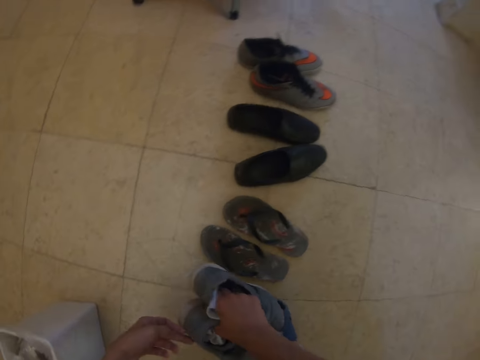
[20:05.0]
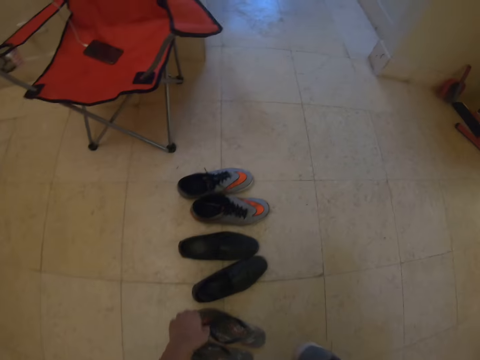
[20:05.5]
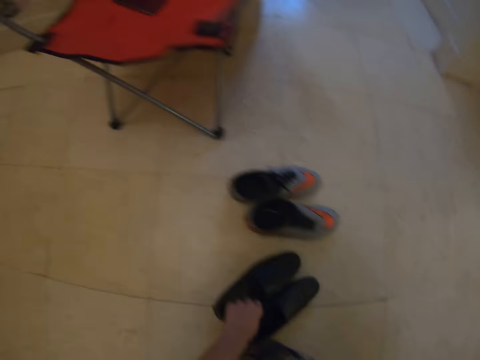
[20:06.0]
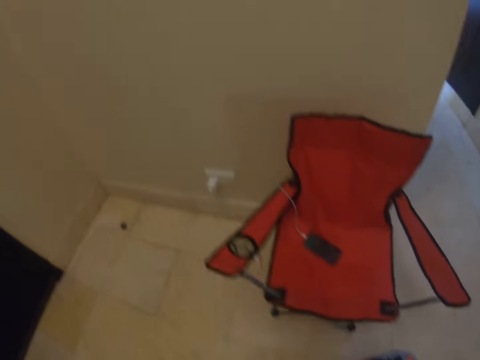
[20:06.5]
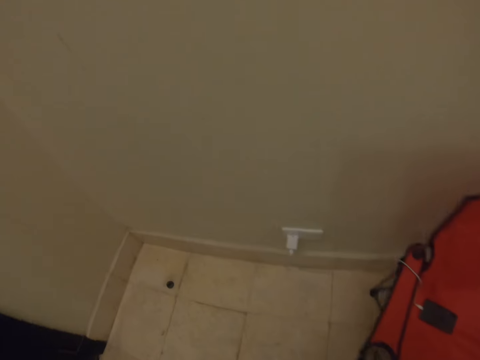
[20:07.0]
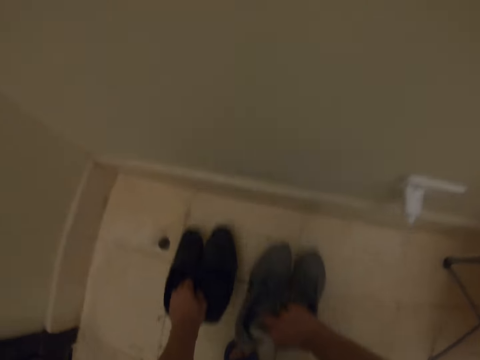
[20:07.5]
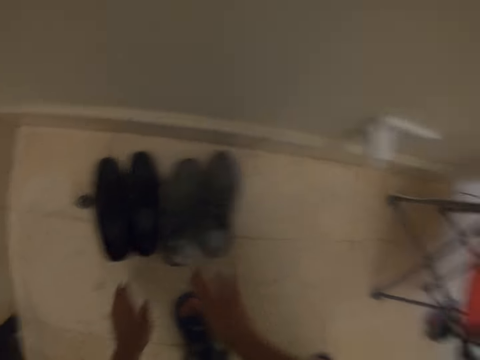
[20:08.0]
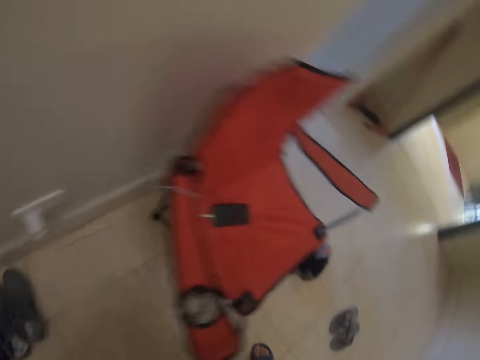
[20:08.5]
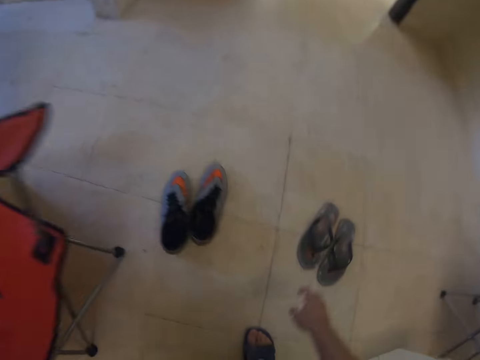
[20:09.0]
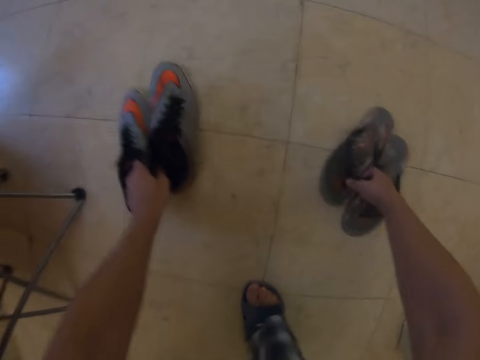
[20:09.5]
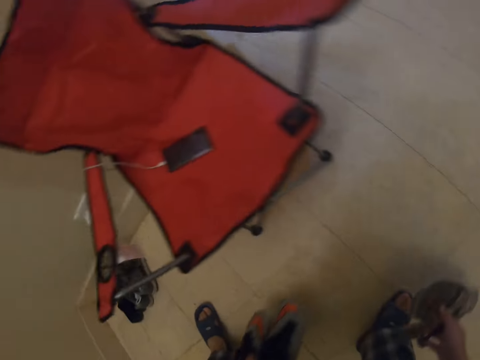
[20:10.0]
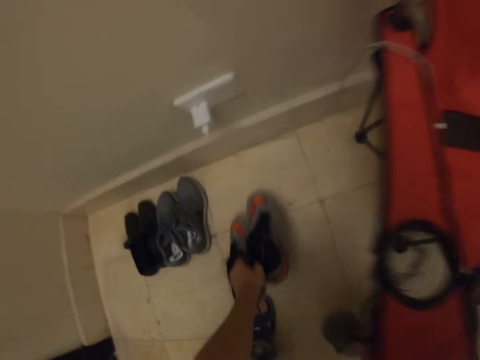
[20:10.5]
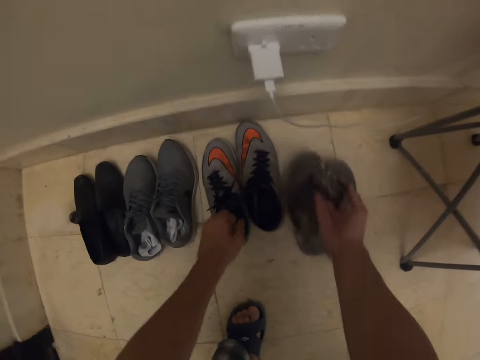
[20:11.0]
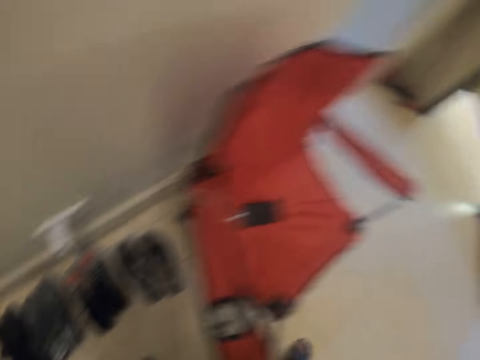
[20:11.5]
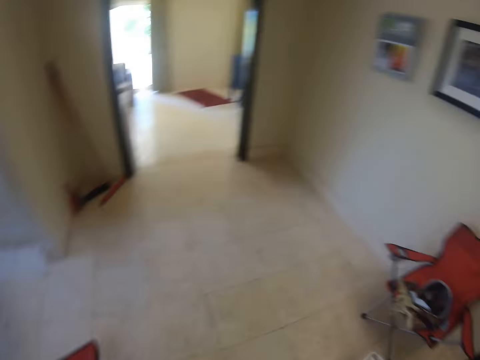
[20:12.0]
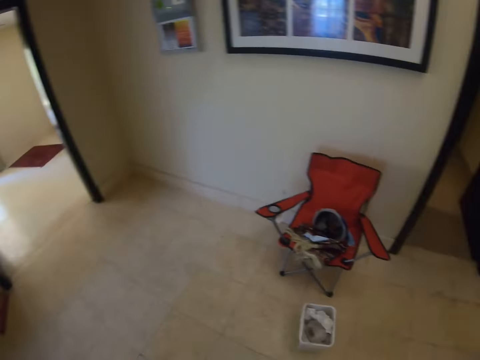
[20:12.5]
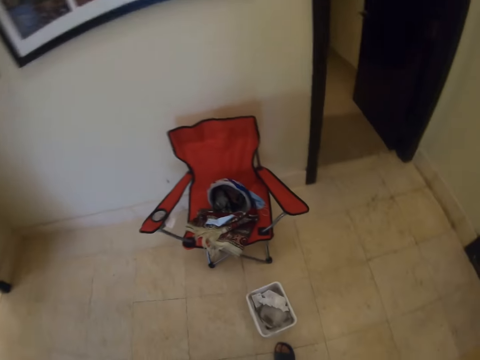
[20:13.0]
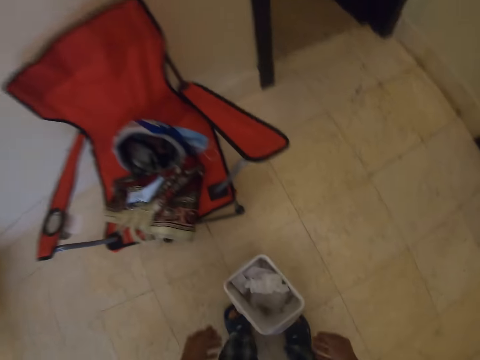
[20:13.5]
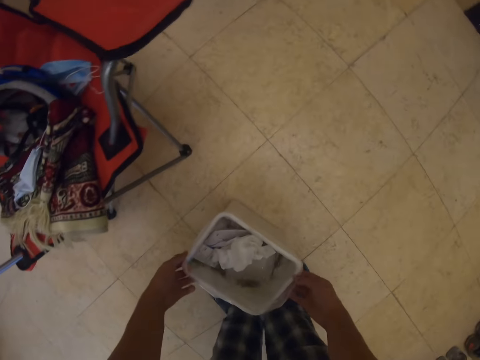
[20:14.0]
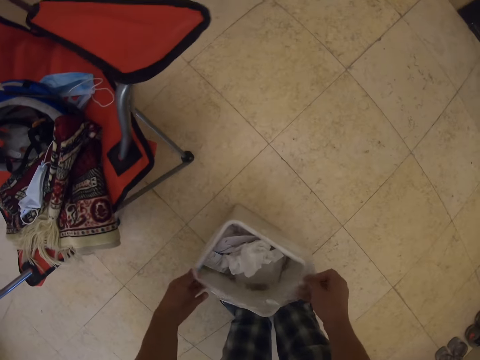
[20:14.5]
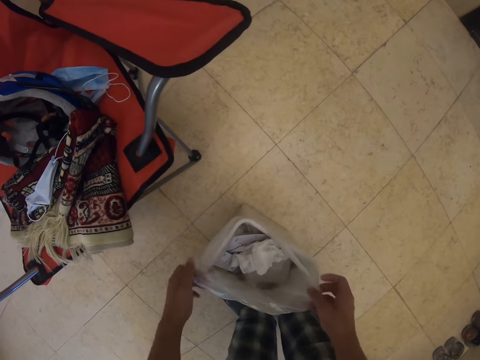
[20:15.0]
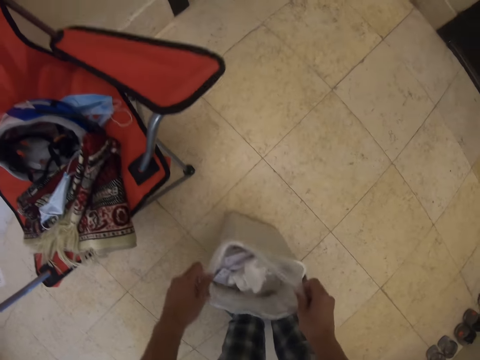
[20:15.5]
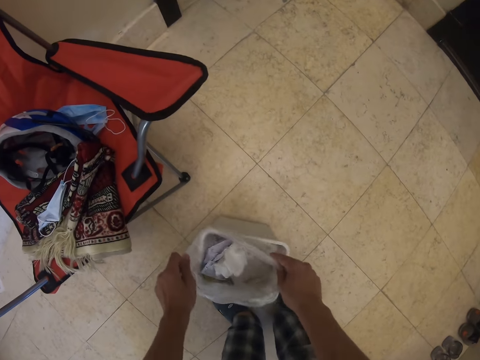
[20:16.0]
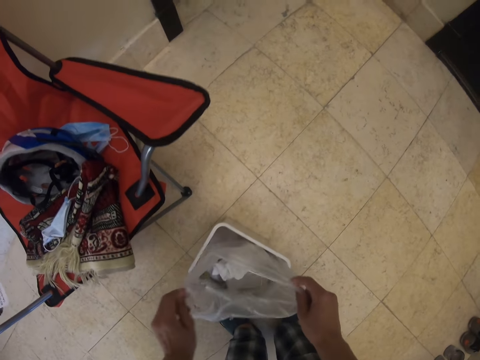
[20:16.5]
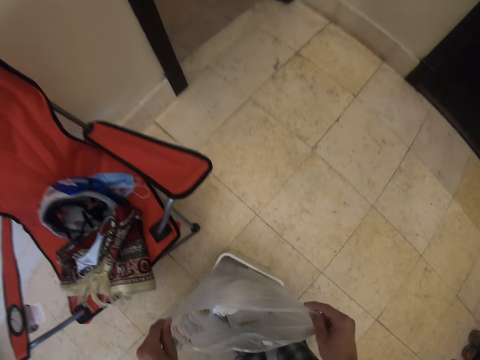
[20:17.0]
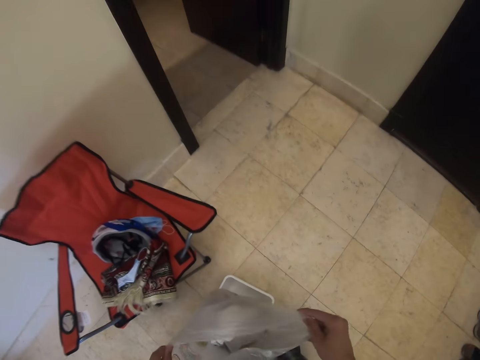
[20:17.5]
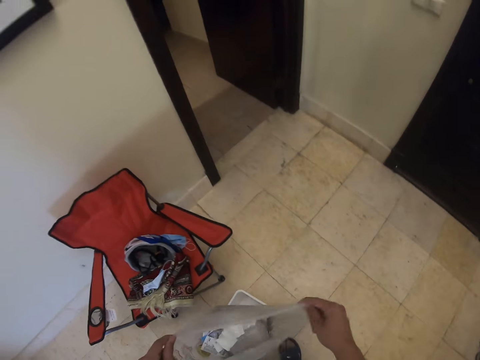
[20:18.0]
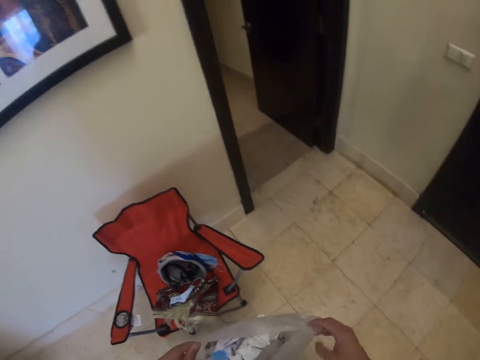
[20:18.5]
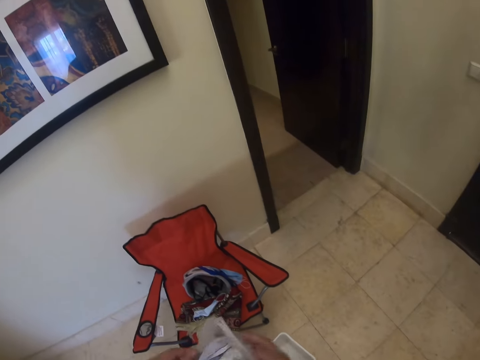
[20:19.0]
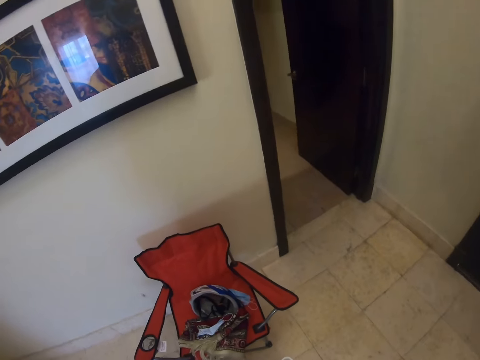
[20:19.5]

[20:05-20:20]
The camera wearer turns to the side. They pick a pair of shoes. They turn to the side. They put the shoes on the floor. They turn to the side. They pick a pair of shoes. They turn to the side. They put the shoes on the floor. They turn around. They hold a dust container. They pick the polythene containing trash. They hold a paper. They remove the paper from the dust container.

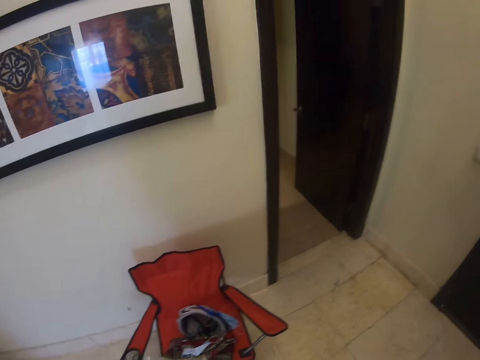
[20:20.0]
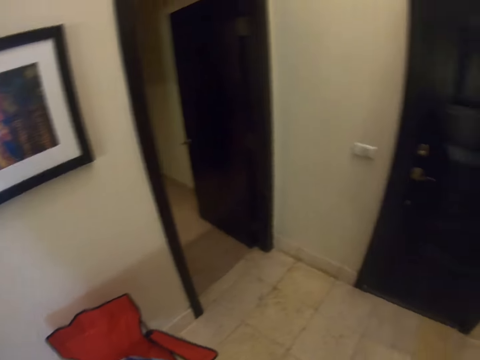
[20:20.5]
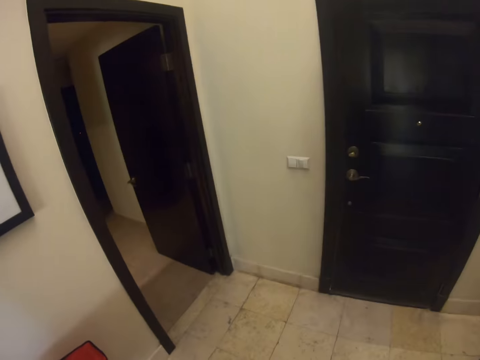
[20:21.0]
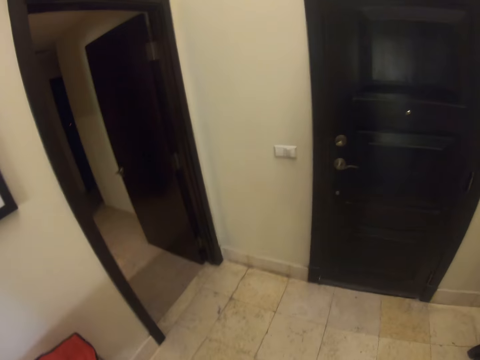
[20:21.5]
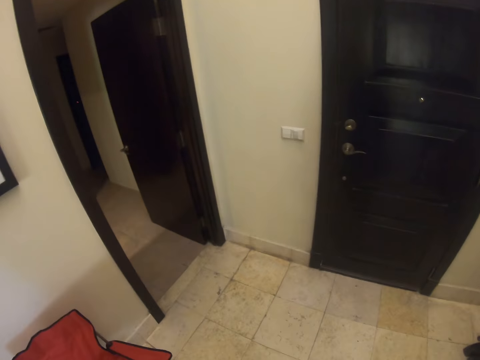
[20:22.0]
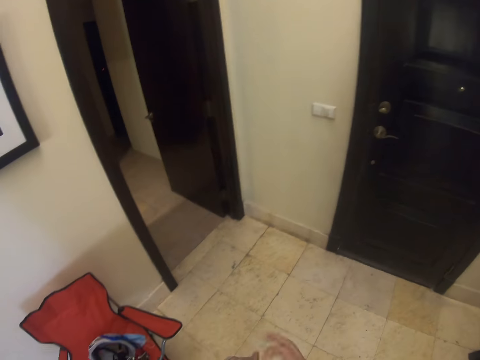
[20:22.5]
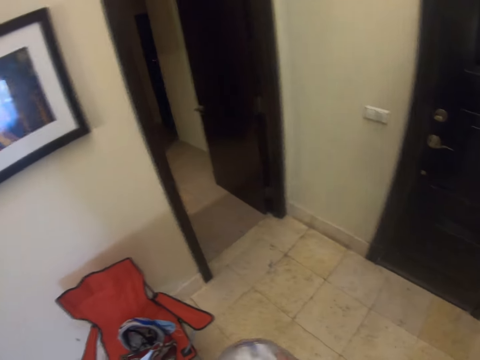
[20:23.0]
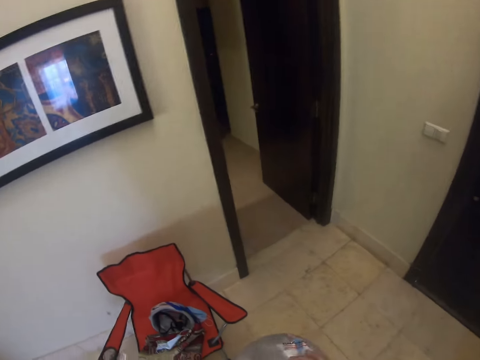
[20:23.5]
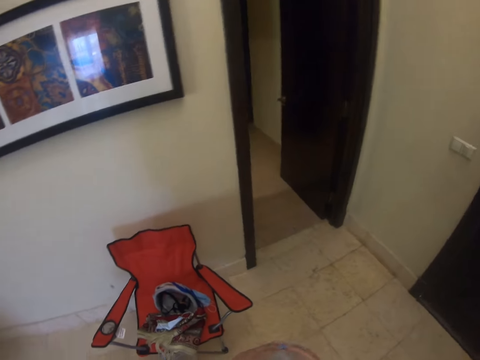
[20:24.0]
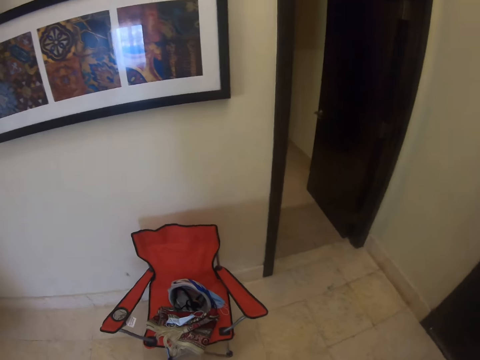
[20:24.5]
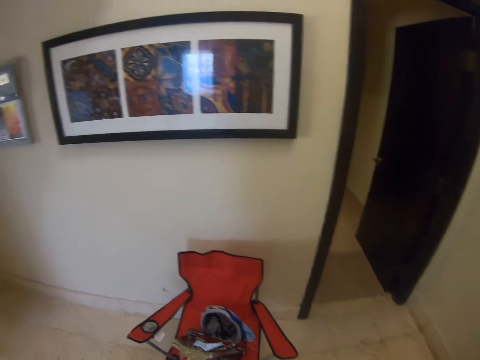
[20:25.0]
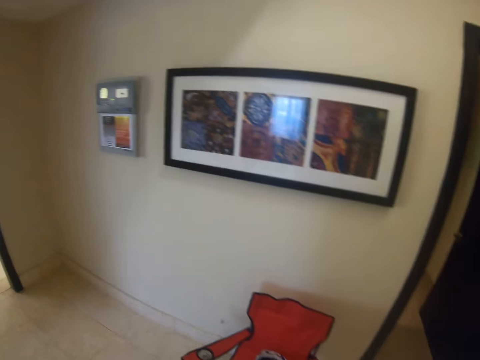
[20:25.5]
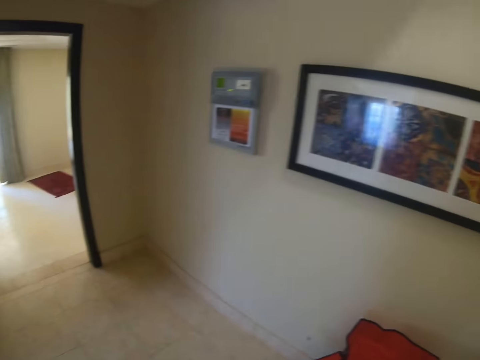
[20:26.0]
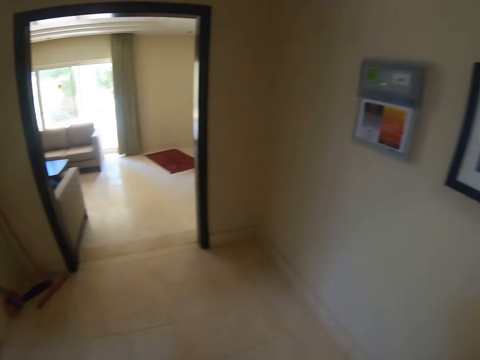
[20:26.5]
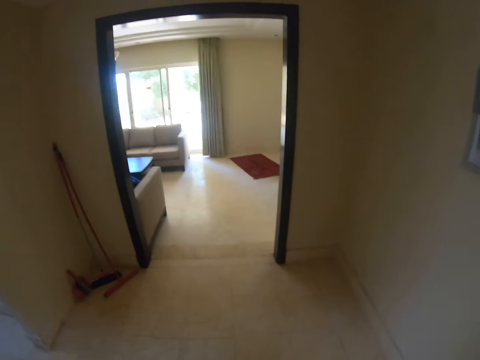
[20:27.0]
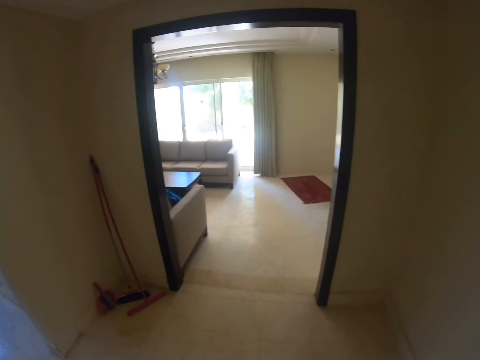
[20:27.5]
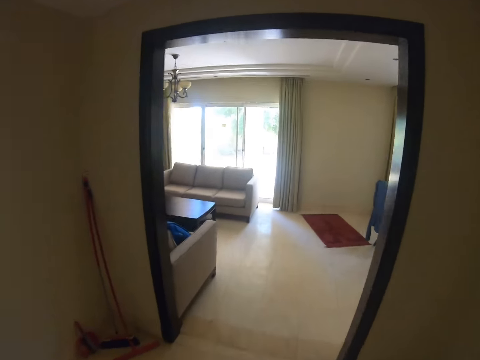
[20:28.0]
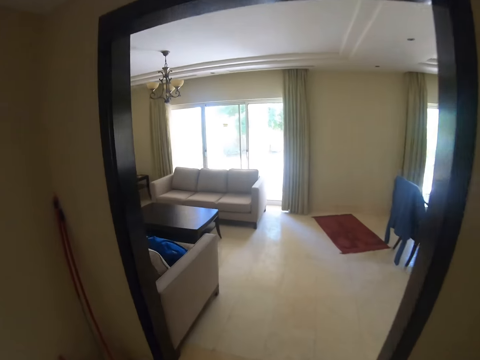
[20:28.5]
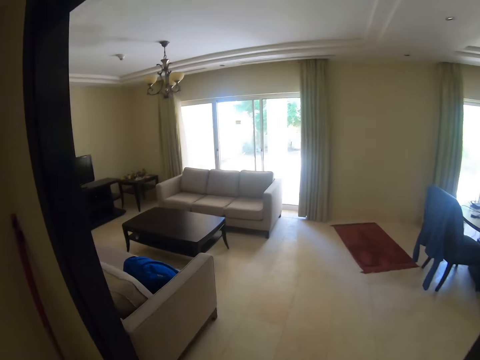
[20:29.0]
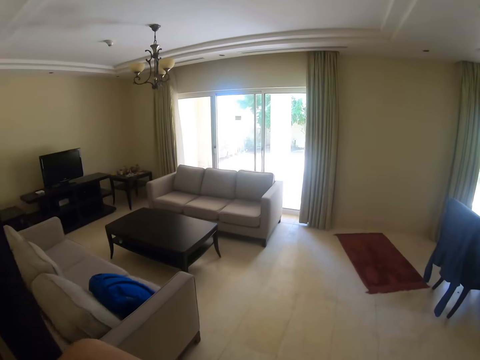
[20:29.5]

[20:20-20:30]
The camera wearer turns to the side. They close the dust paper. They turn to the side. They turn around. They carry the polythene paper. They walk around.

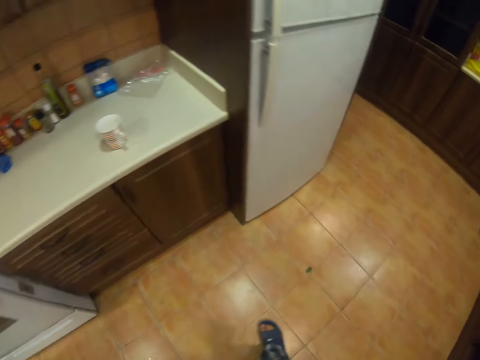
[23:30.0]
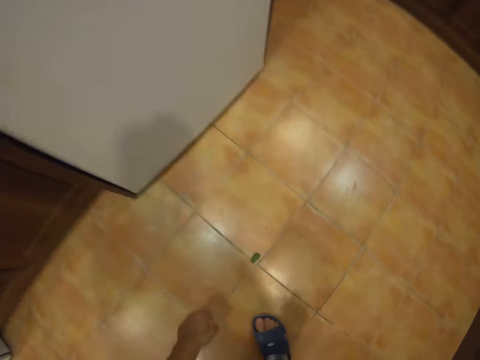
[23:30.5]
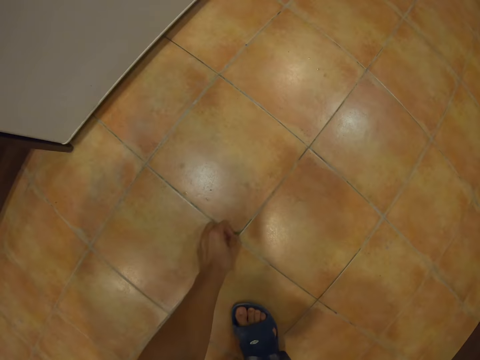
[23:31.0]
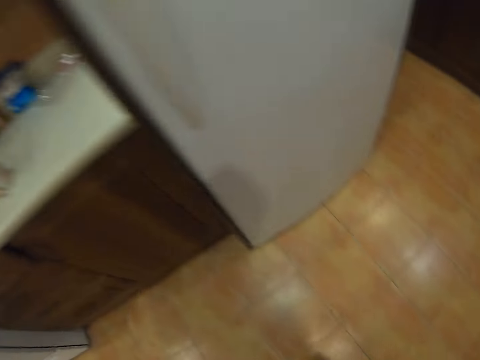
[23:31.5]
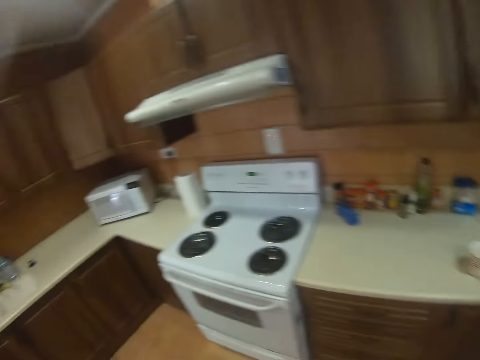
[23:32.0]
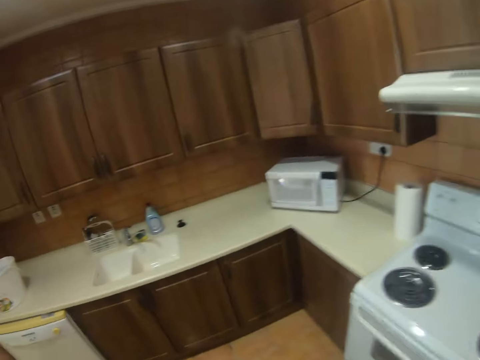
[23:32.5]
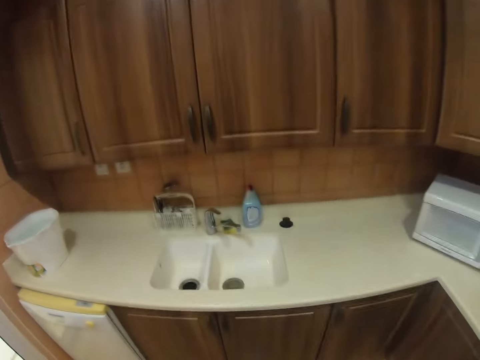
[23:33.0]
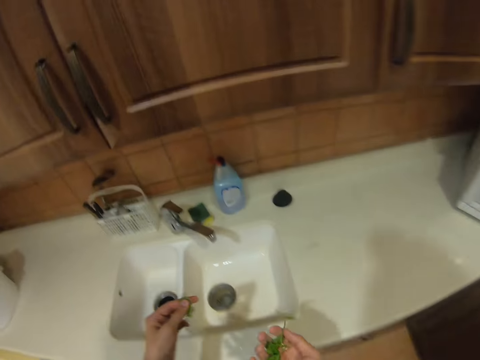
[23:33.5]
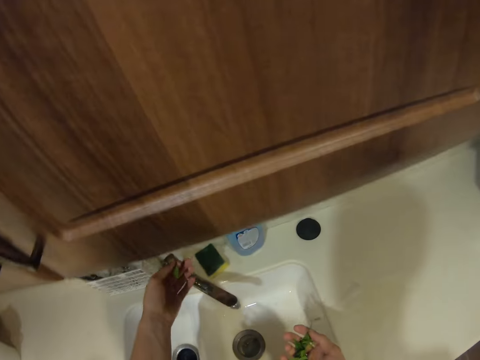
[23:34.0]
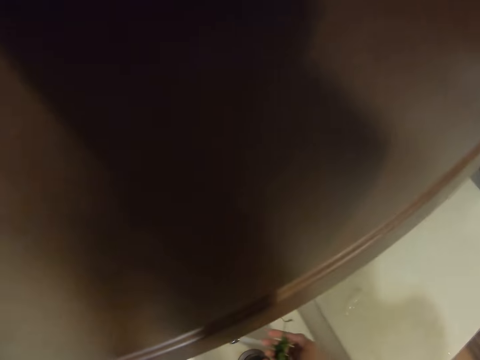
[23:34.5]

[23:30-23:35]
The camera wearer moves around. They pick something from the ground. They open the water tap.
